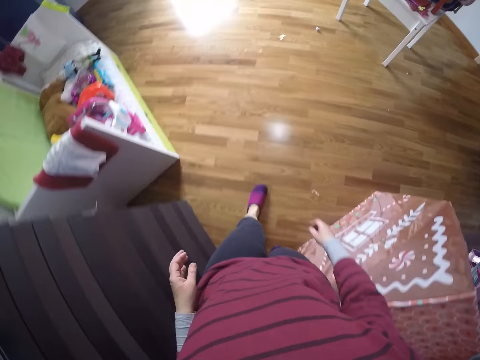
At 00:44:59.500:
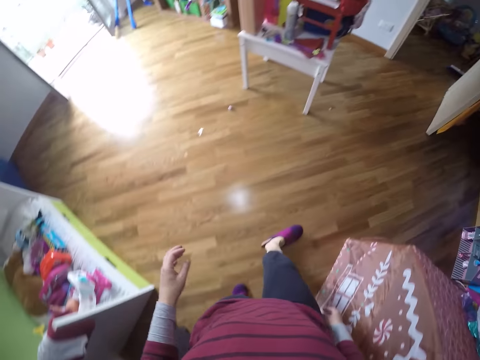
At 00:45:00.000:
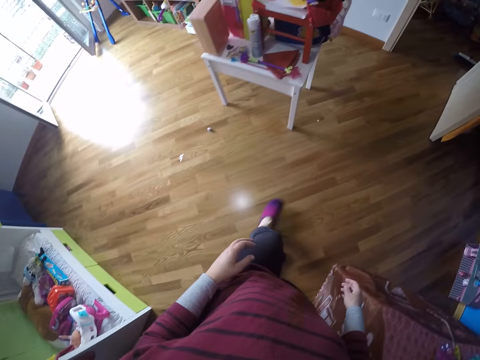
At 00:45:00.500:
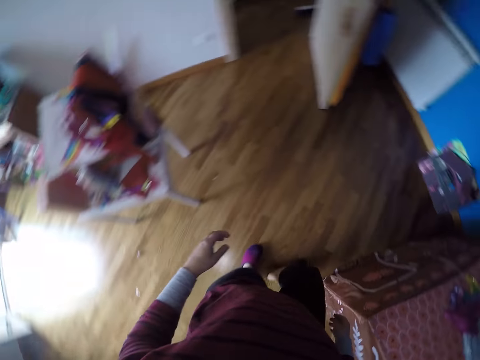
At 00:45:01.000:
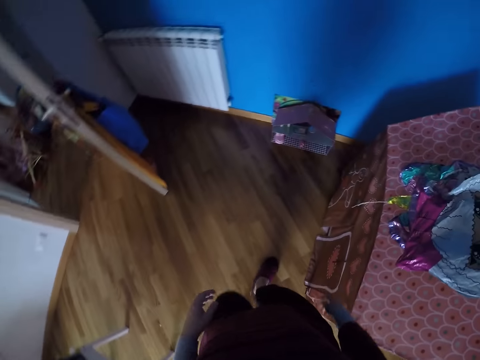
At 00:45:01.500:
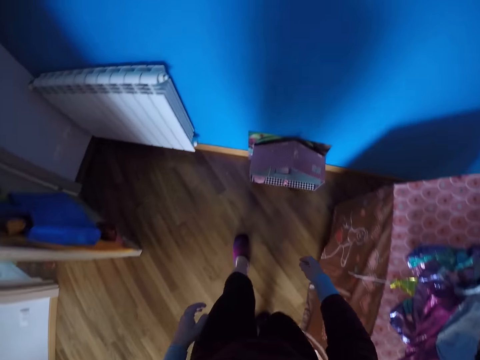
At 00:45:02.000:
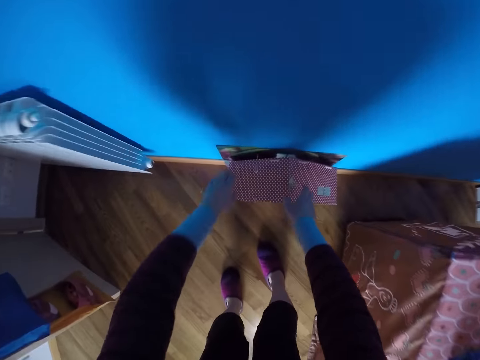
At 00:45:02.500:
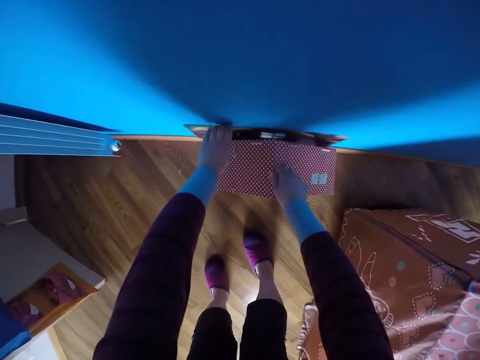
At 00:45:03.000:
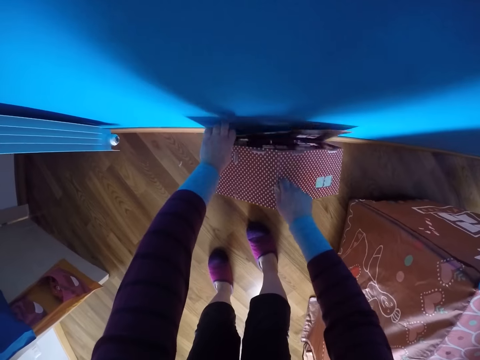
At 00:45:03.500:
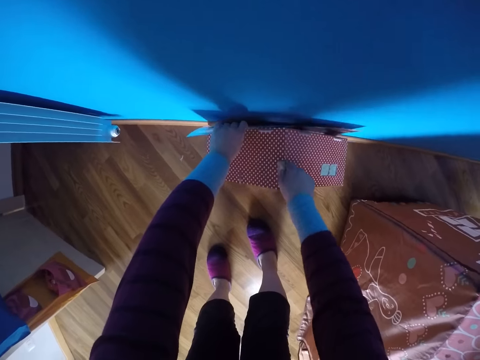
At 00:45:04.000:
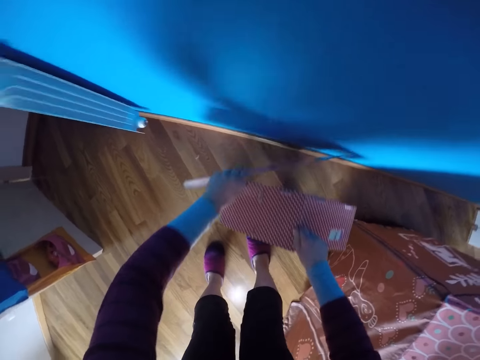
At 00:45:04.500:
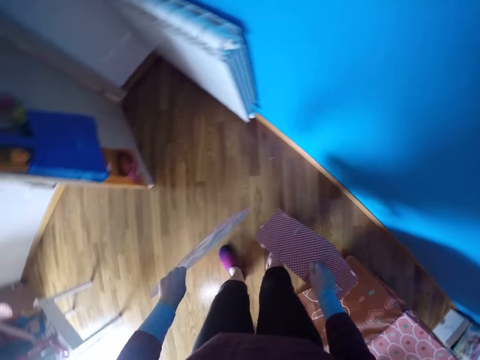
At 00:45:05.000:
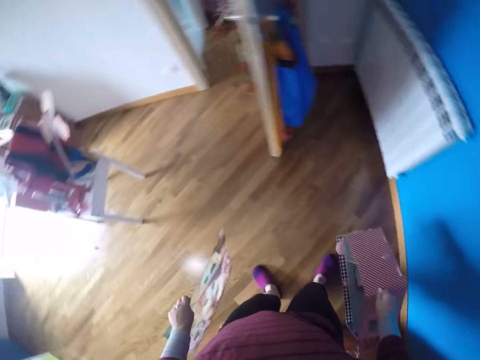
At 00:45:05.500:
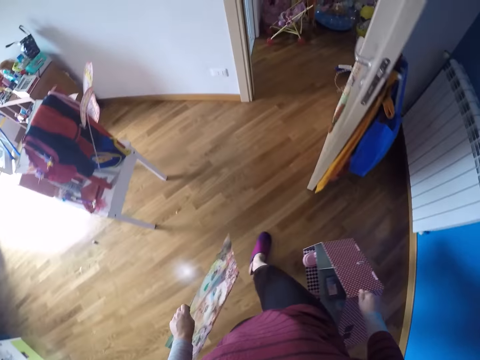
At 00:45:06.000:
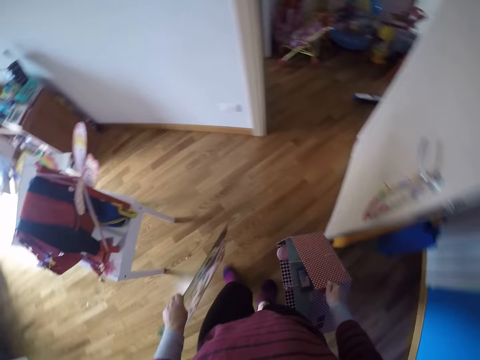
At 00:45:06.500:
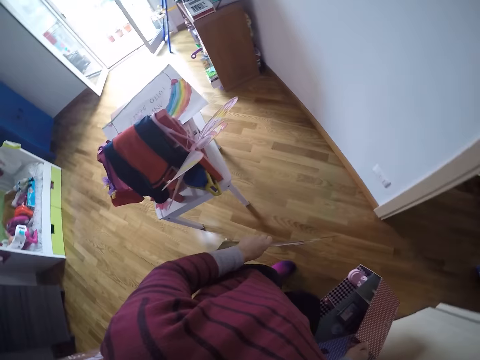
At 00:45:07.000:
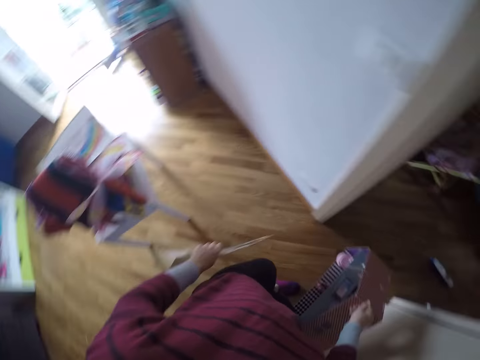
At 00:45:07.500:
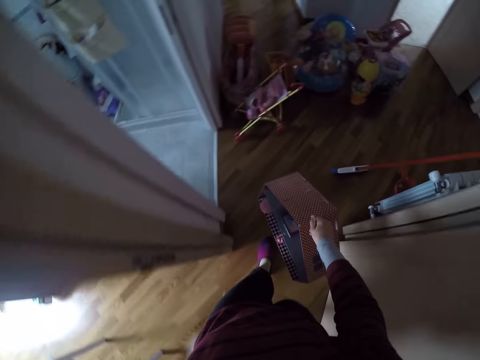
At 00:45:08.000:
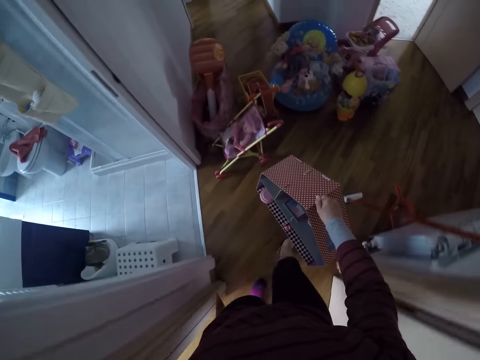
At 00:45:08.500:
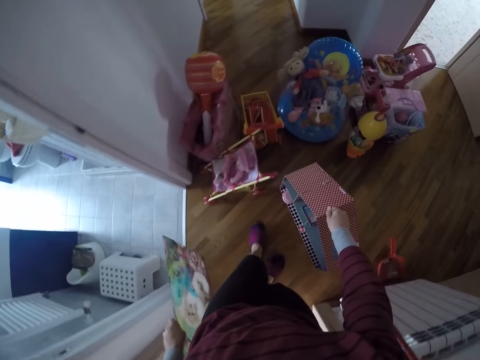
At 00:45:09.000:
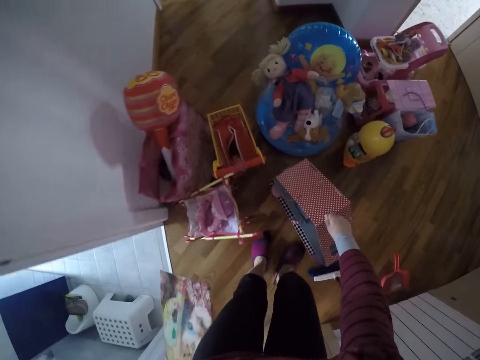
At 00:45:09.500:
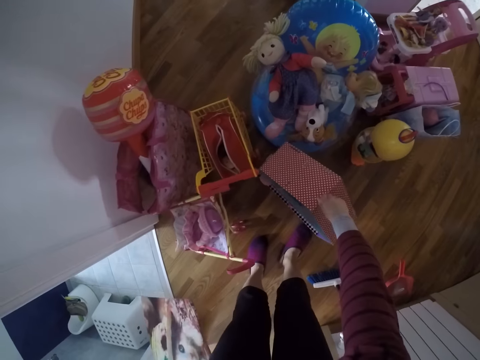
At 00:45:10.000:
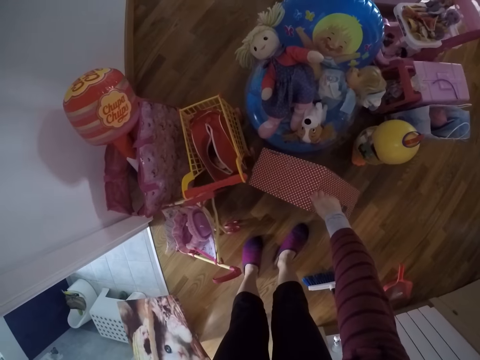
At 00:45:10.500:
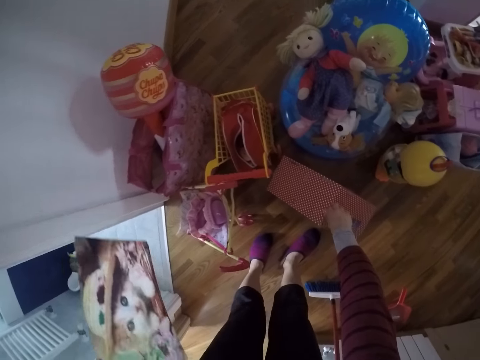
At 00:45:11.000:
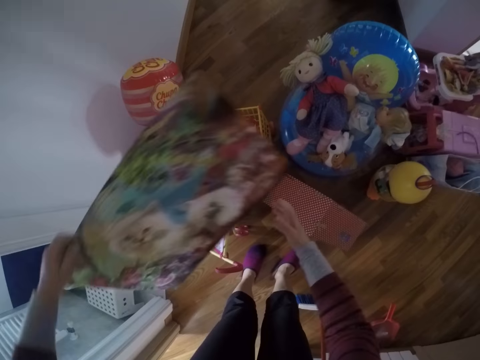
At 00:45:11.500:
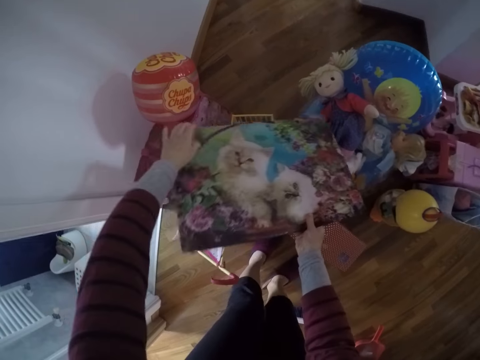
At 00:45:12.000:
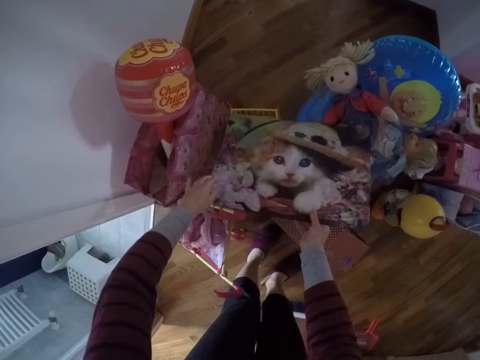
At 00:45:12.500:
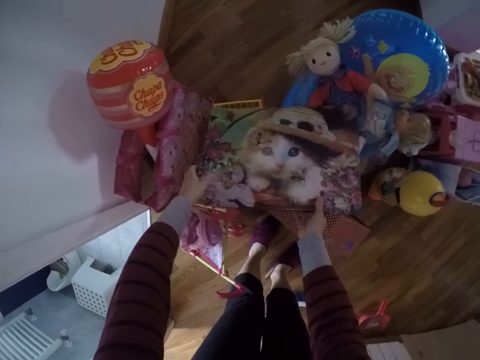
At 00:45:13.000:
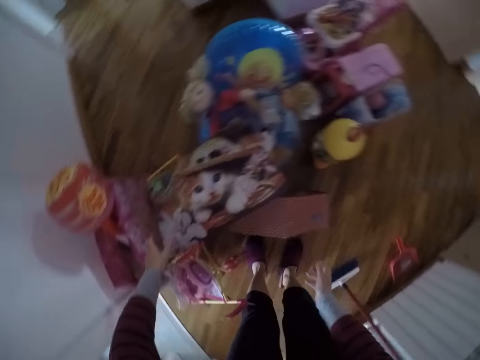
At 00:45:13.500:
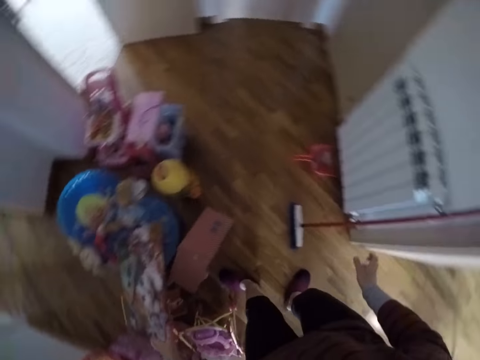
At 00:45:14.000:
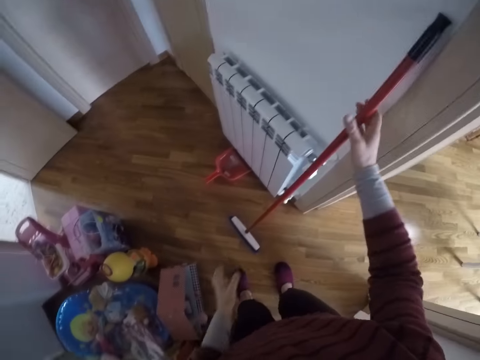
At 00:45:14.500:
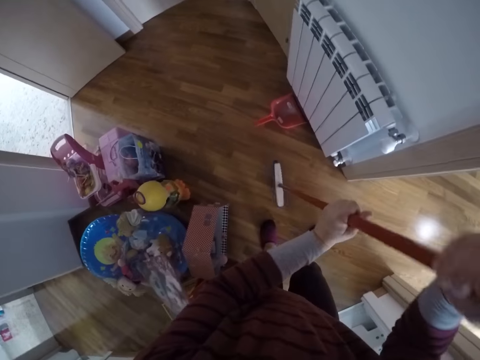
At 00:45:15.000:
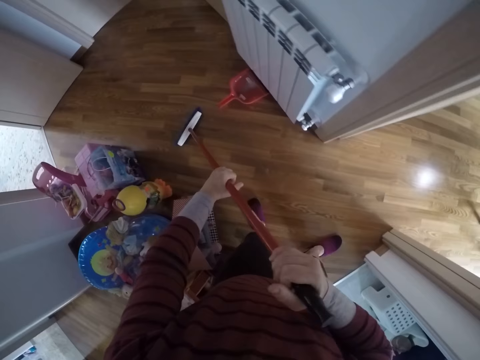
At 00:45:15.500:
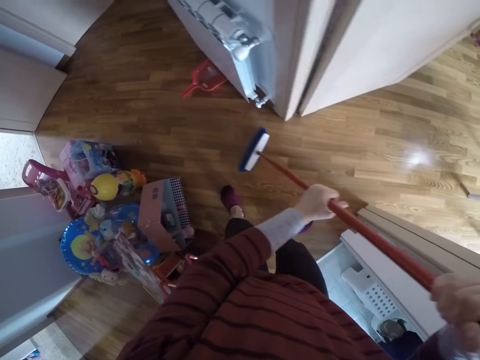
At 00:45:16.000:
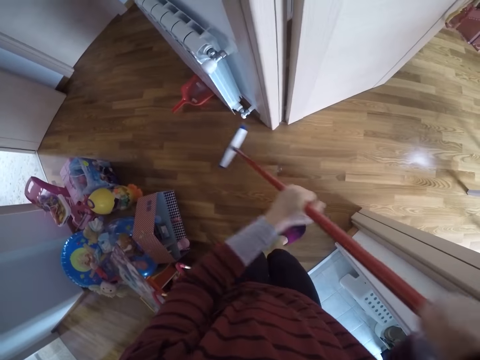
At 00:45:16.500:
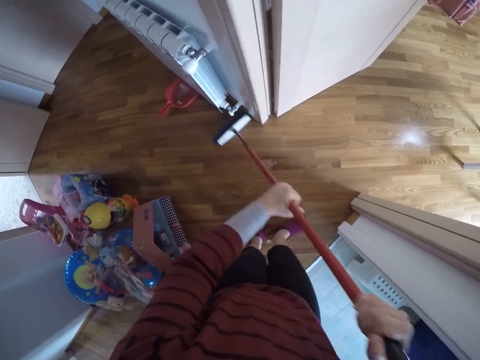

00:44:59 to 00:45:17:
The camera wearer moves a toy and a painting to the other room with both hands. They pick up a toy shelf on the floor and pick up a picture on the wall. They turn around and walk around. They put the toy shelf on the floor and put the picture on the shelf. They turn around. They grab a floor brush on the wall with both hands. They sweep the floor of the rooms with the floor brush in both hands.

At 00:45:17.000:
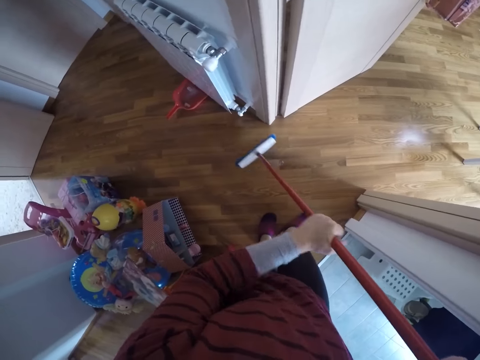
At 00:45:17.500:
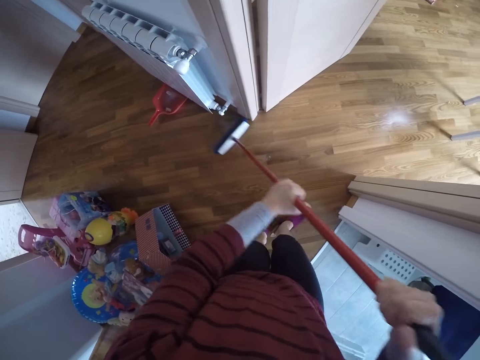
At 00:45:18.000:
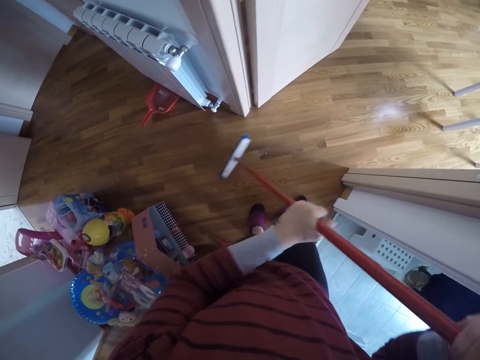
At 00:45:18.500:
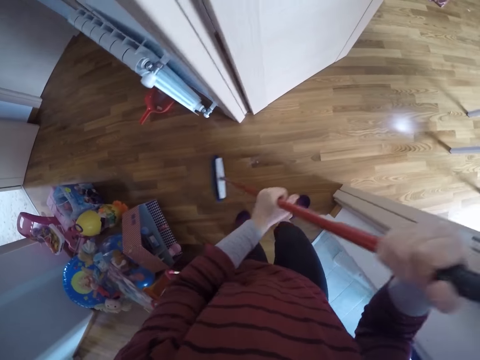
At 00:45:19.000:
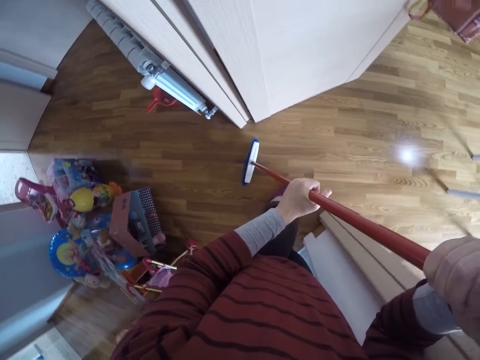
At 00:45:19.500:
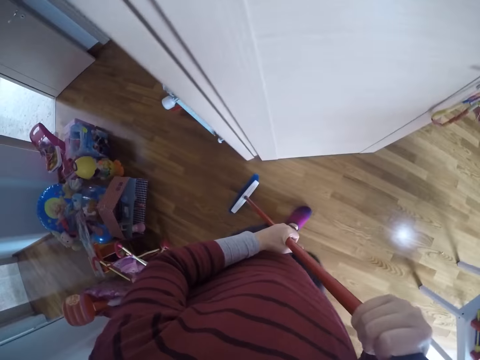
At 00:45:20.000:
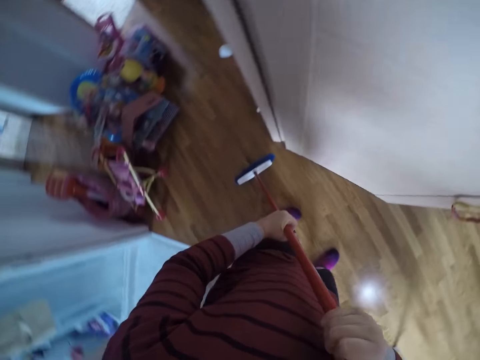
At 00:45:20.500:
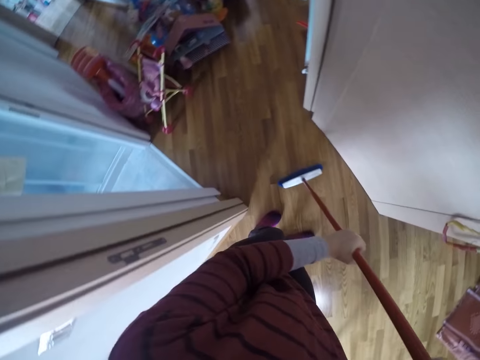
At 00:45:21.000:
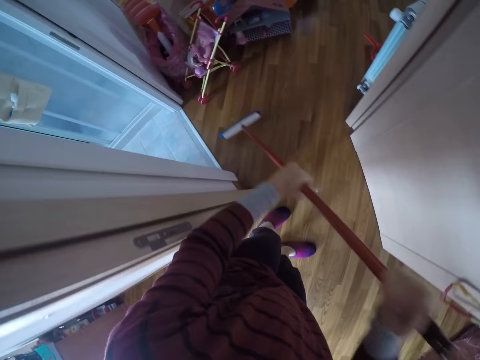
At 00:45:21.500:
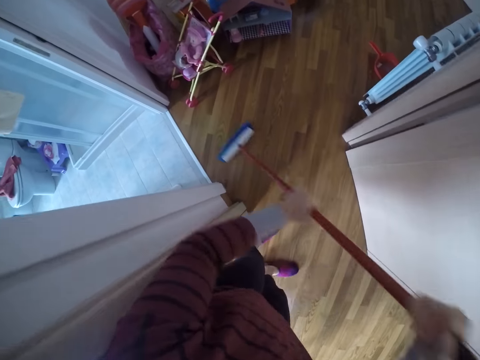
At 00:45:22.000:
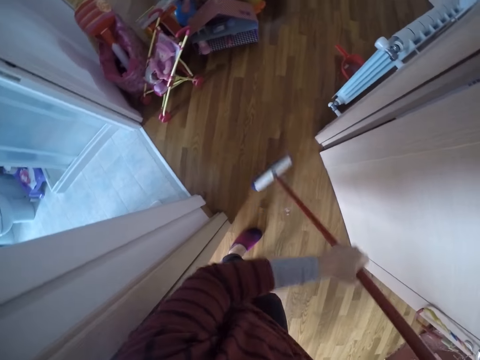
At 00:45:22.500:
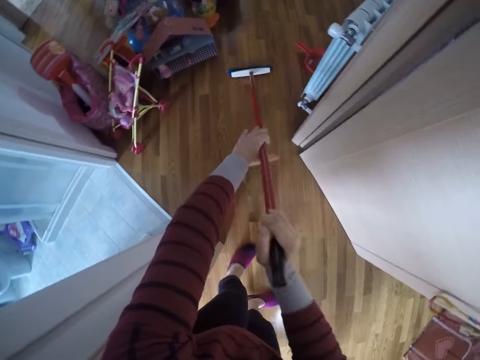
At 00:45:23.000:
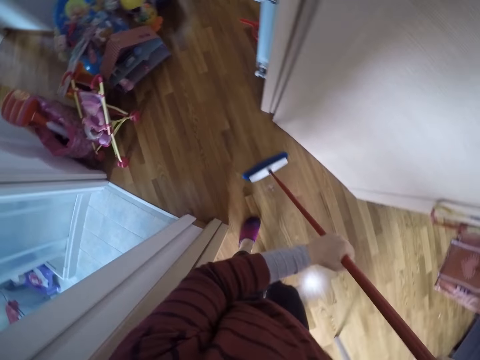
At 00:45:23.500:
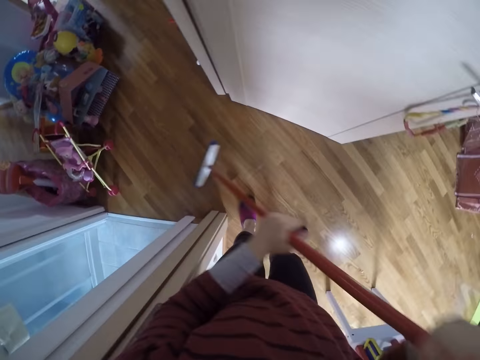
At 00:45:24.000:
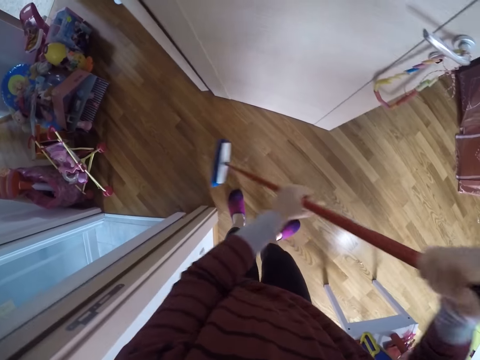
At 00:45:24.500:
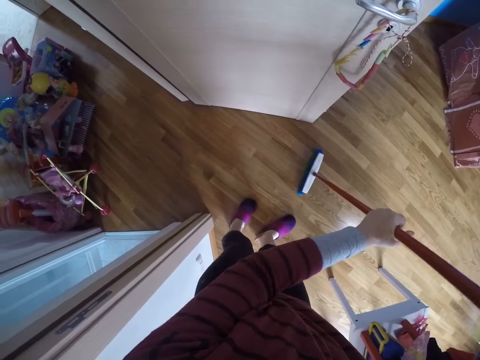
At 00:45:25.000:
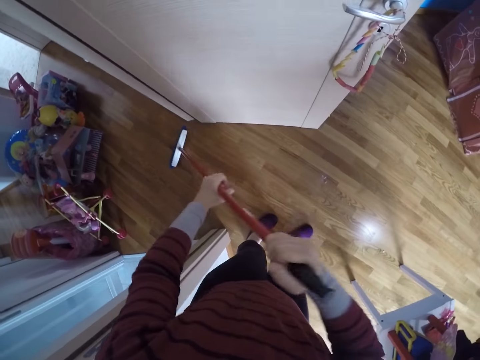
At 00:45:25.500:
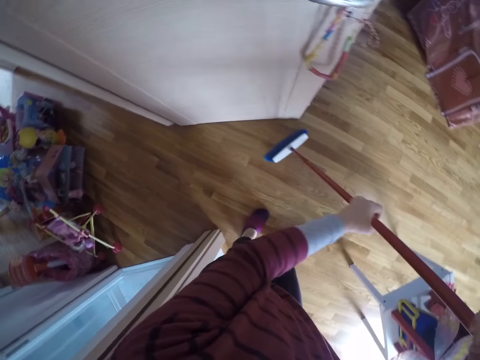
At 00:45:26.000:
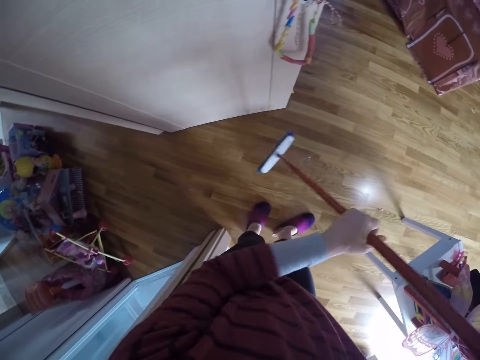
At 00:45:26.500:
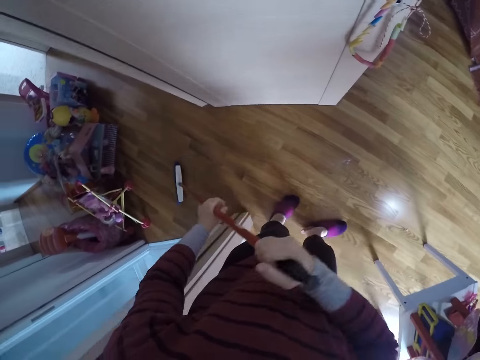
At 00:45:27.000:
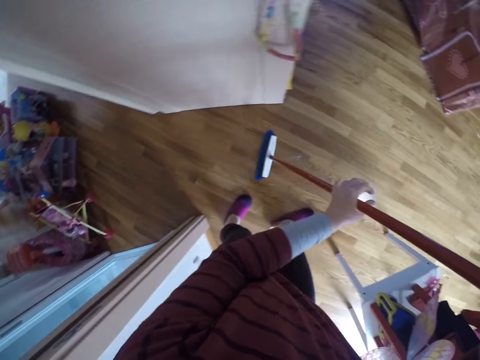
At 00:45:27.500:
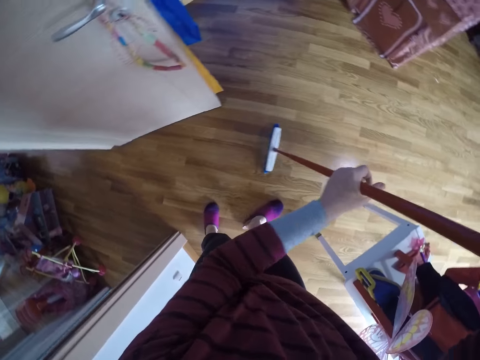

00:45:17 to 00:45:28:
The camera wearer walks around. They sweep the house with a long handled broom.
